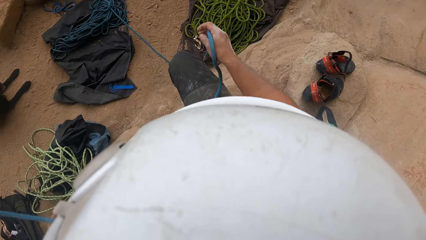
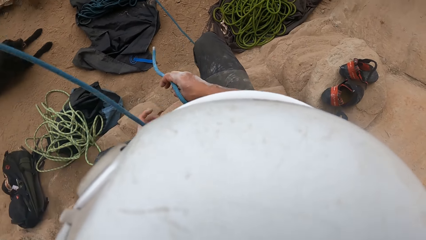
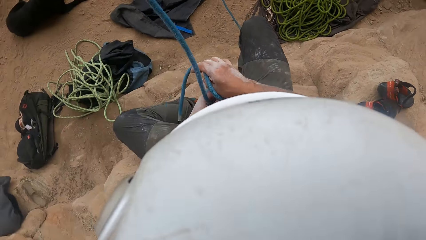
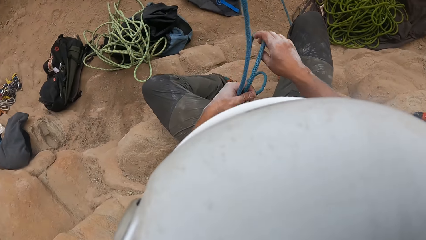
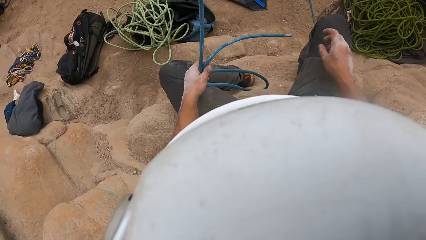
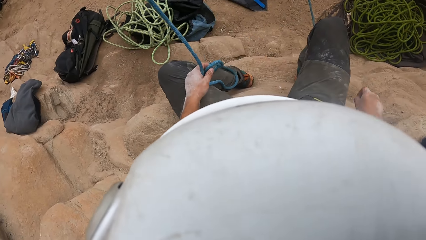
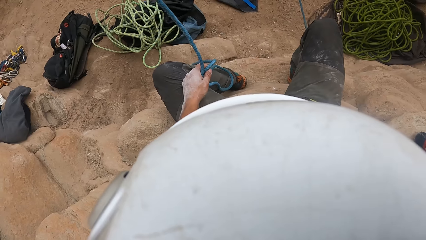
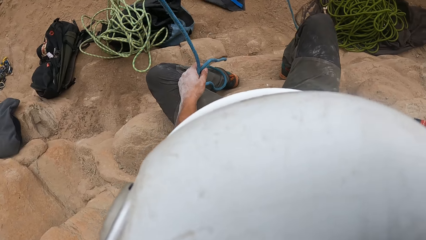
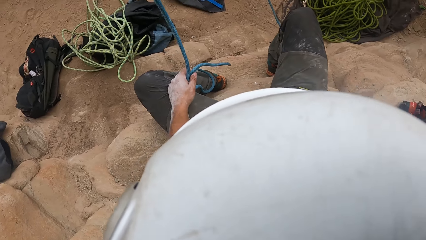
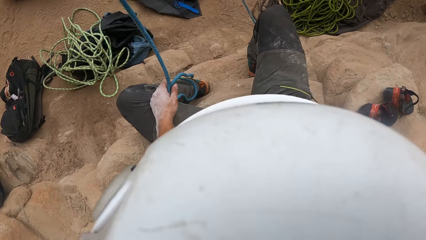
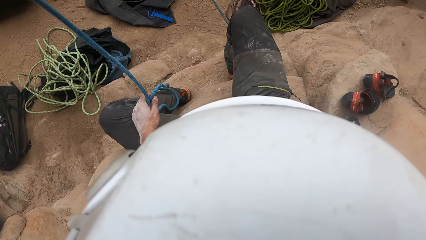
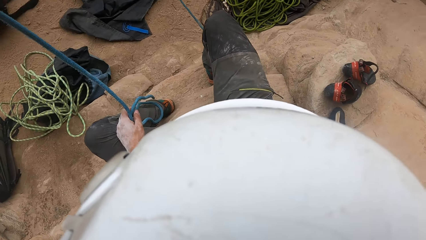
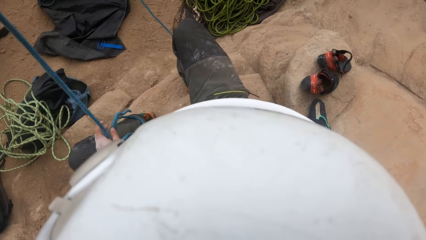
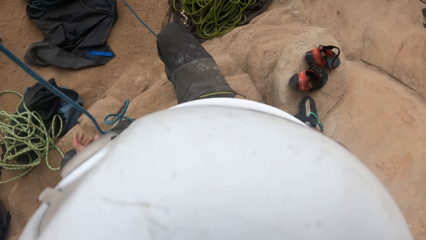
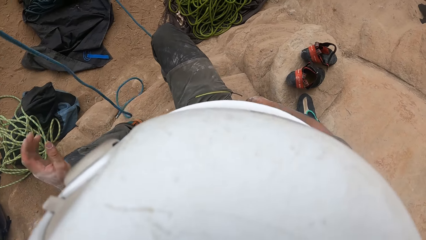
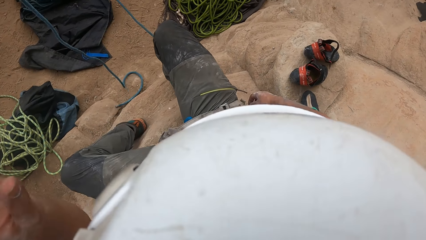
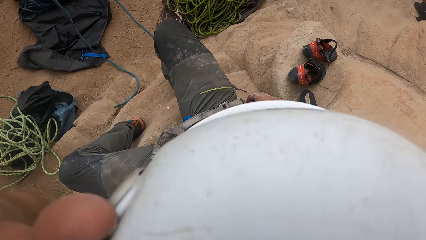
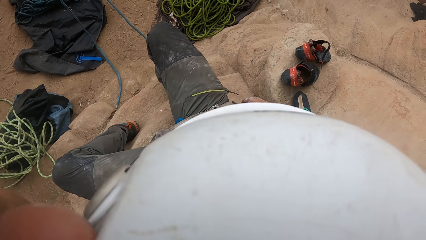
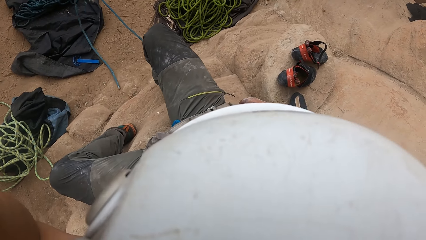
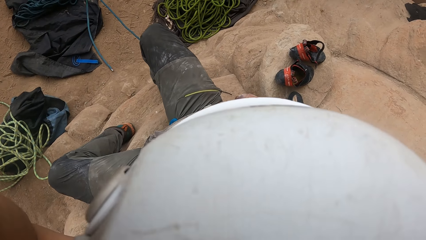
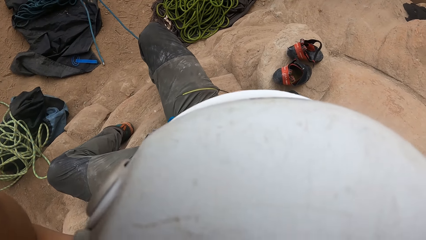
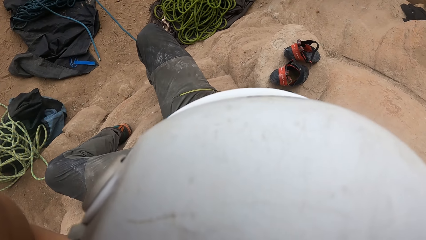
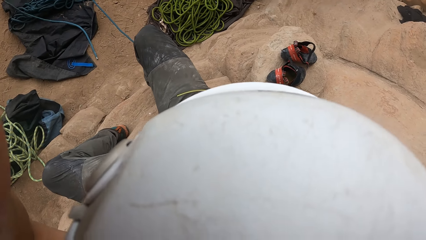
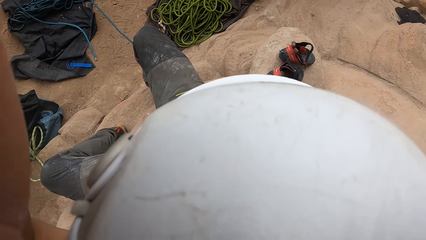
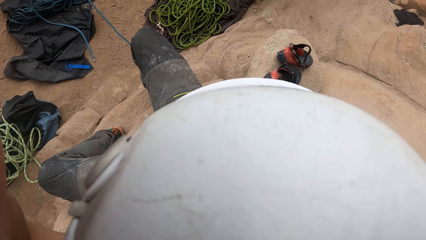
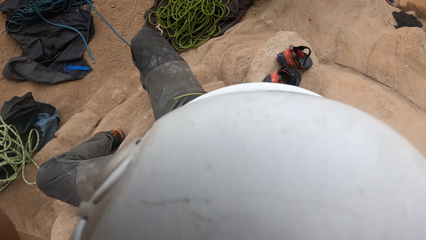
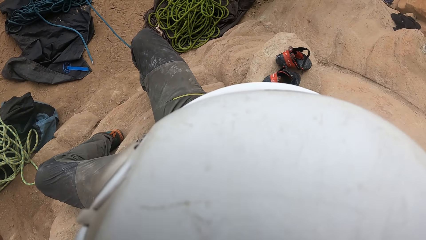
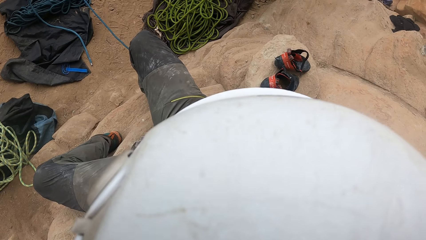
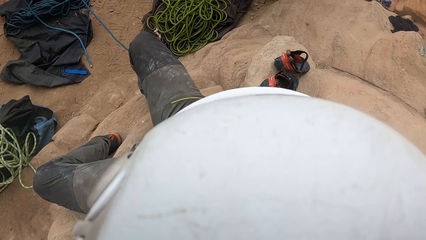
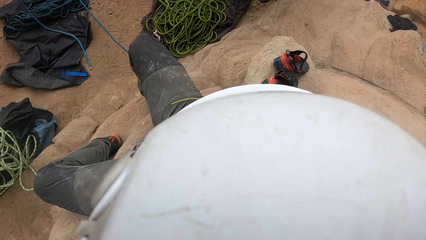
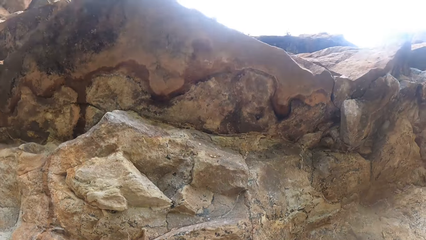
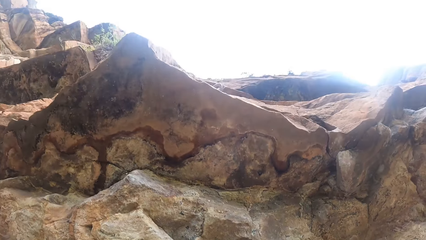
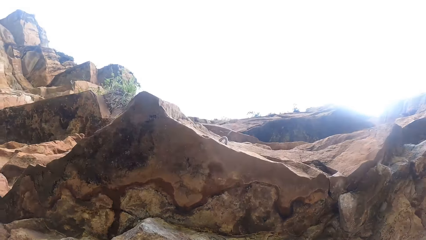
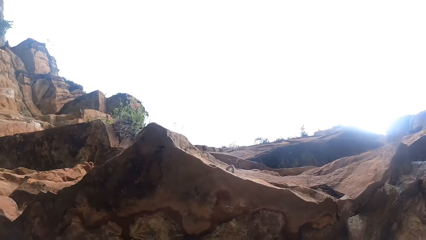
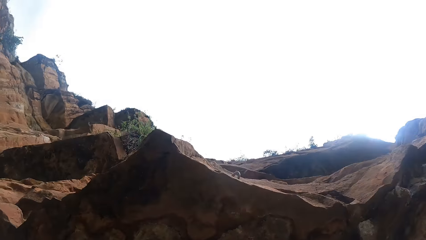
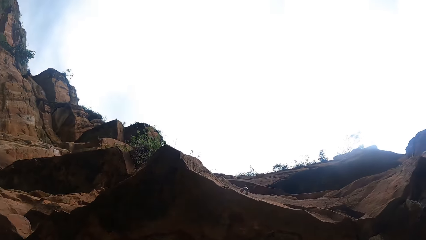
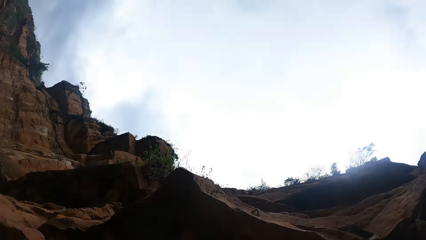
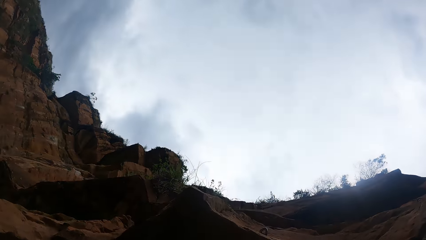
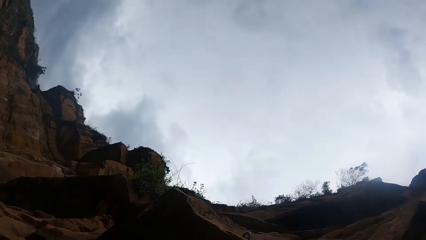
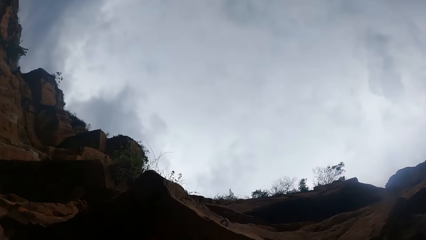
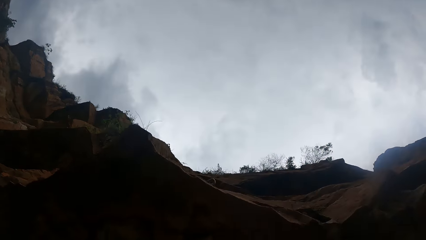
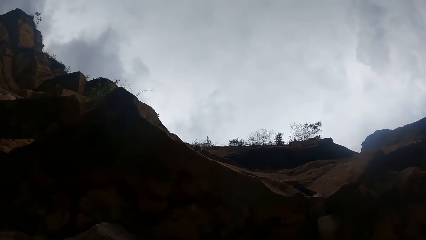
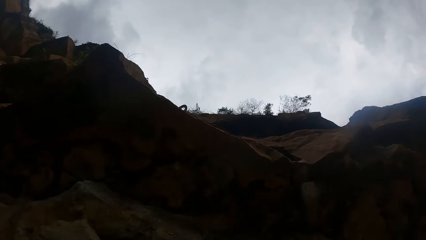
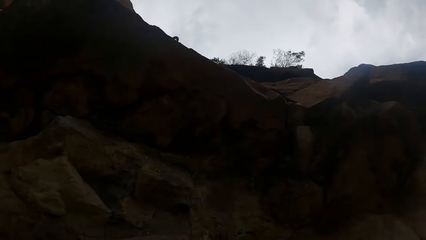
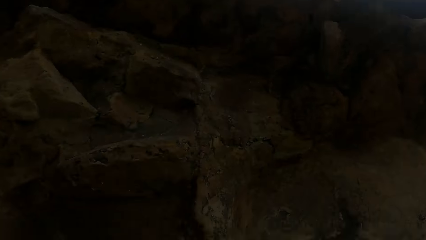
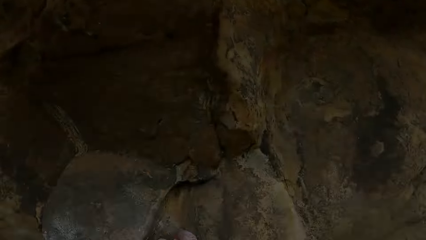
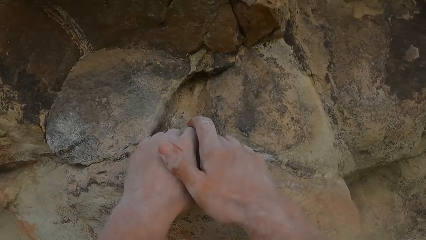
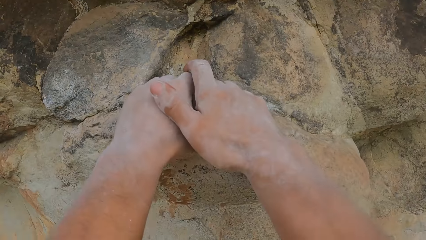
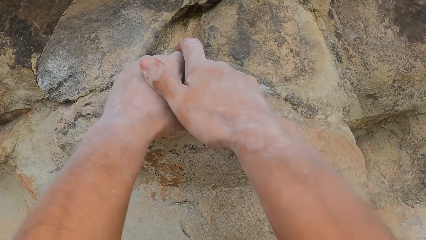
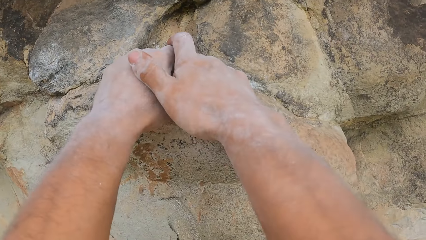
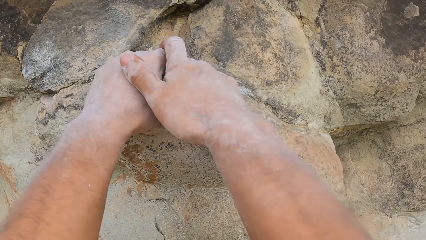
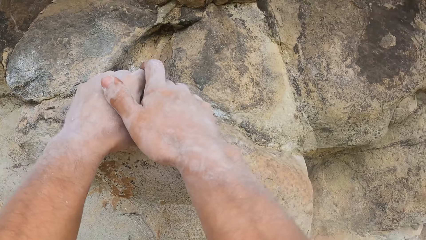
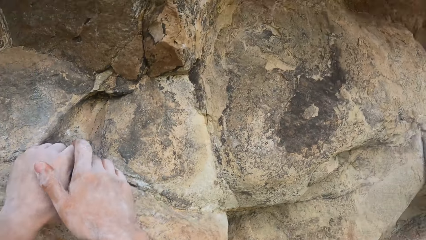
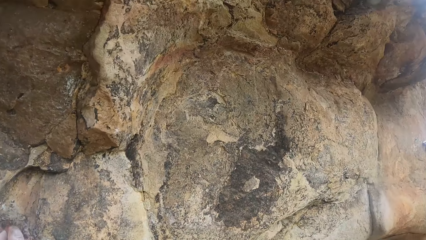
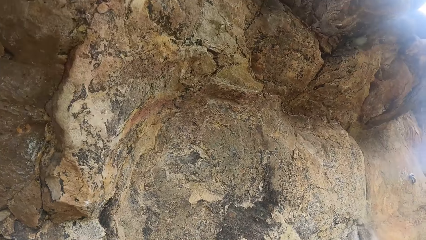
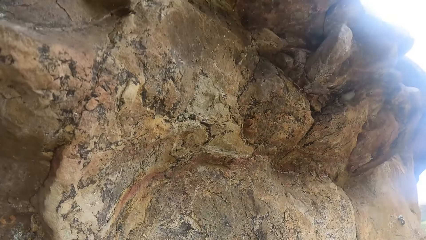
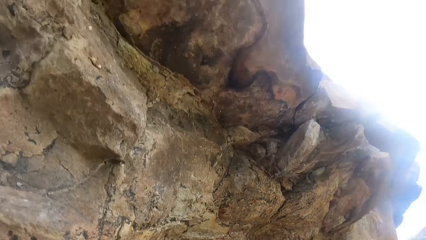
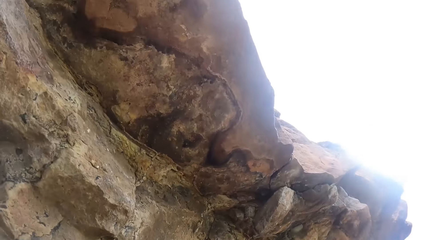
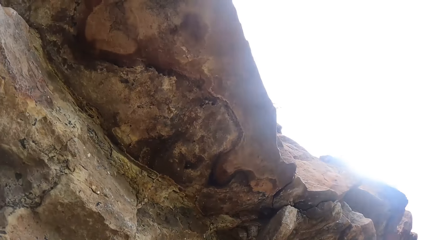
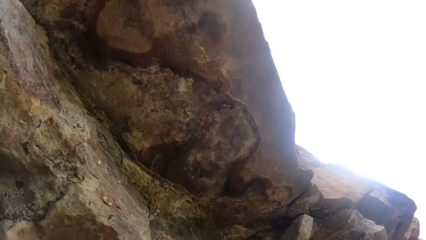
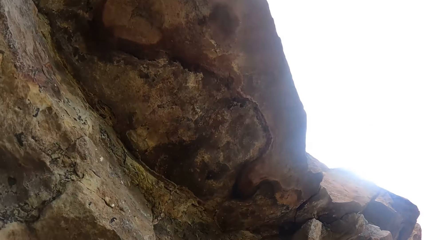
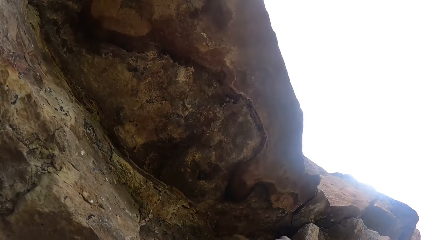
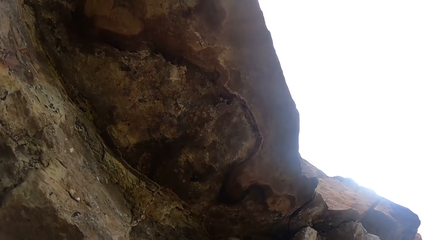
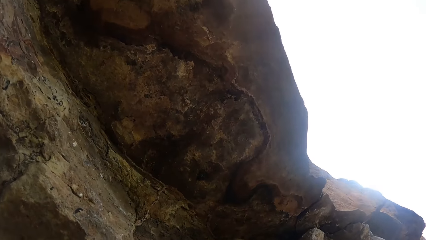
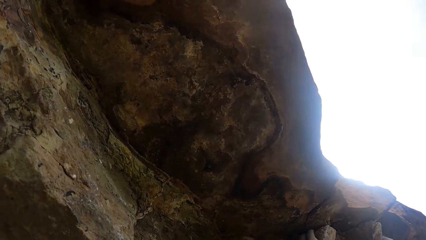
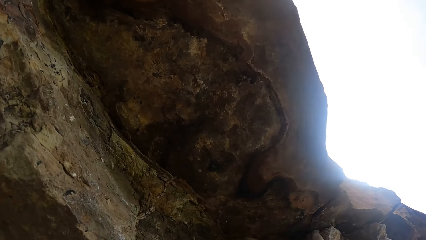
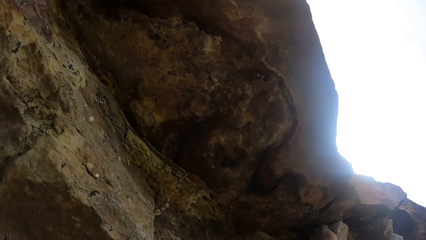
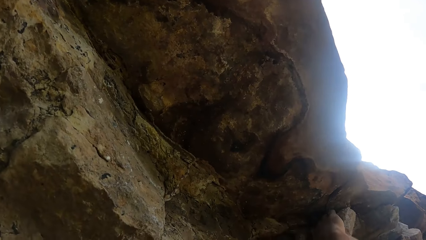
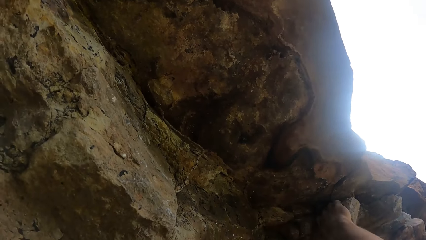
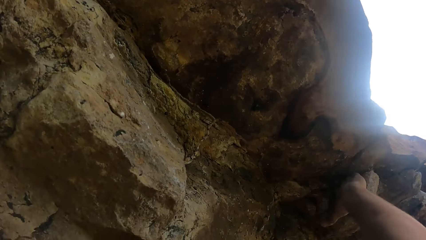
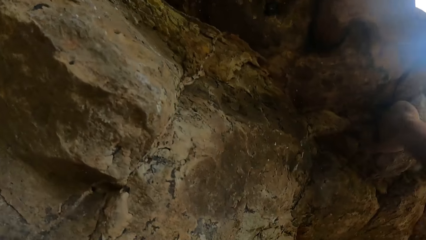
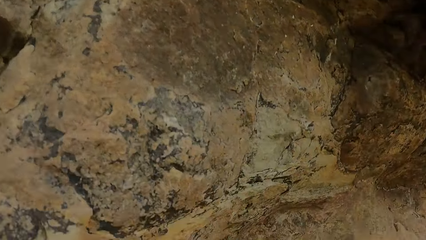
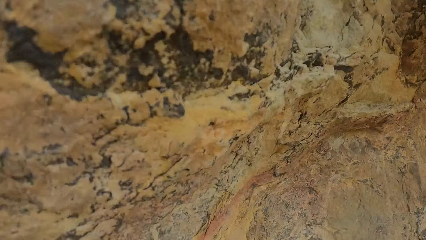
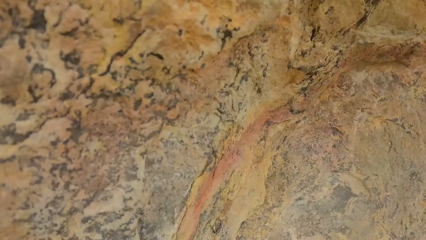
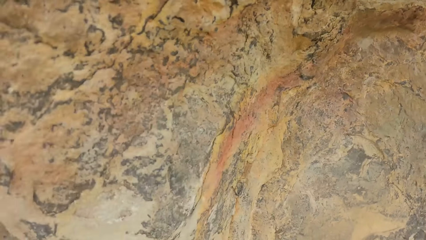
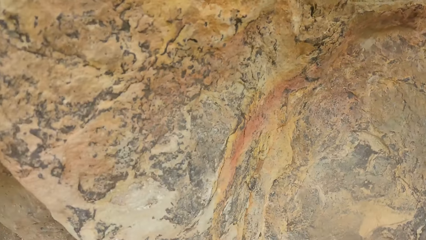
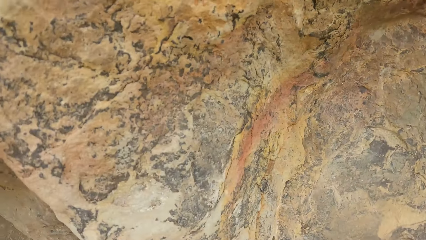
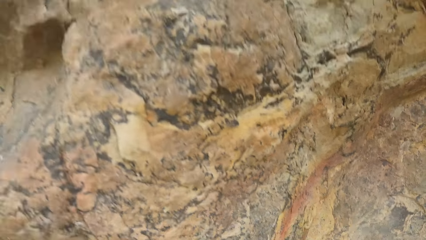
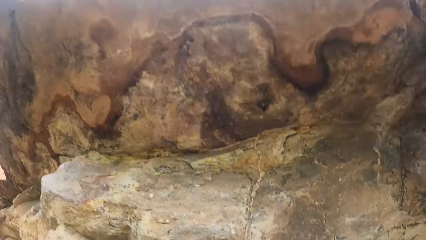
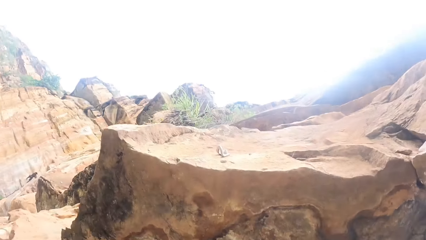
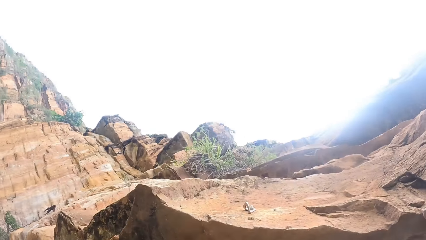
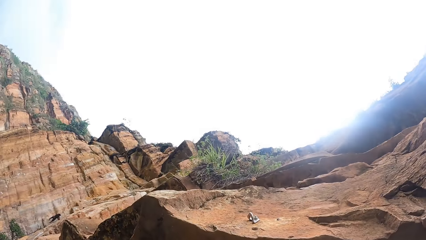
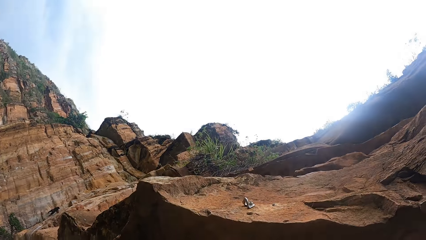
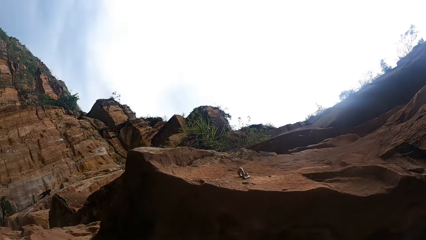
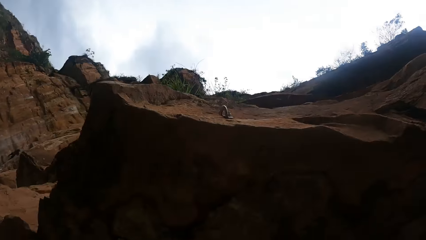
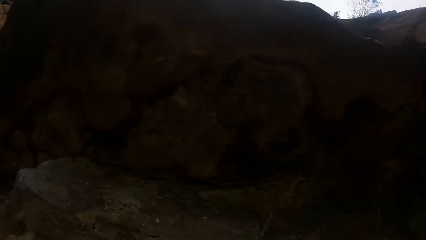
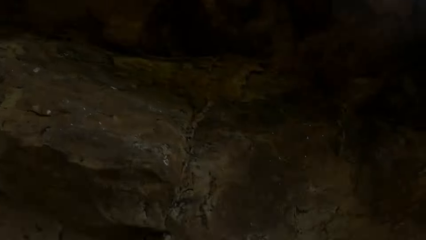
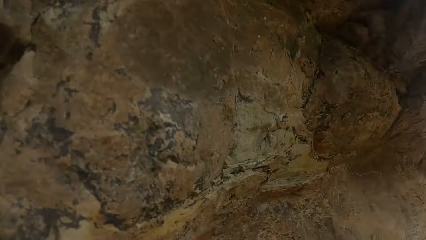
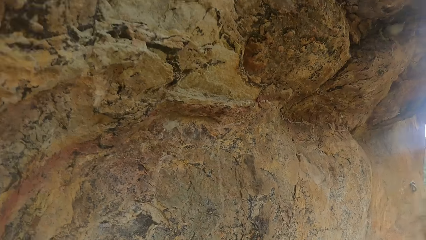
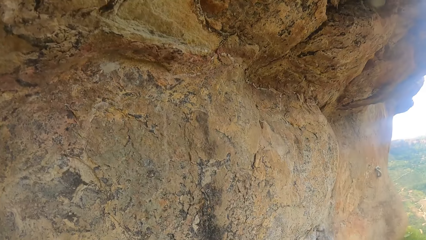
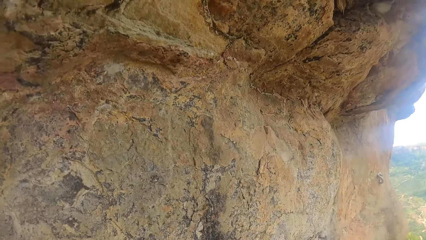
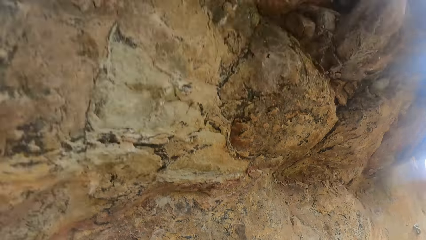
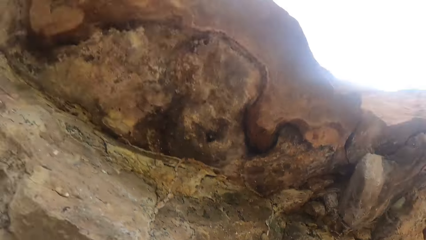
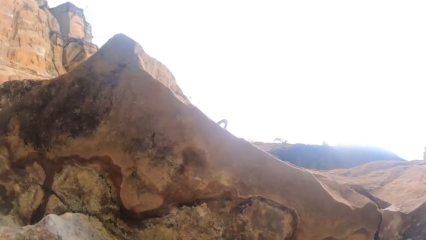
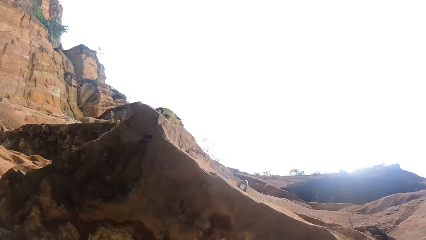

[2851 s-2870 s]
The camera wearer looks around. They climb a mountain. They look around.
